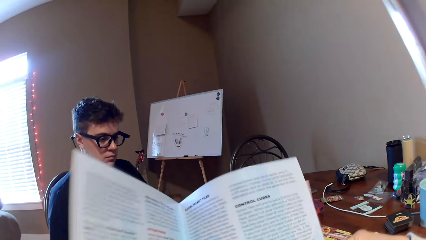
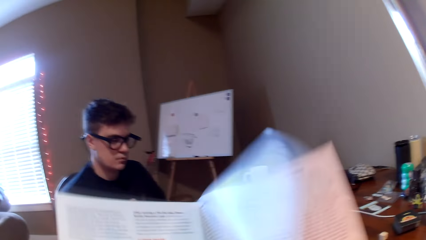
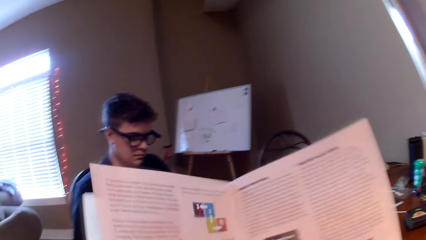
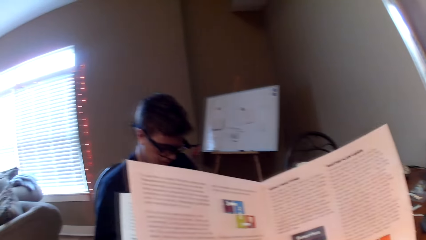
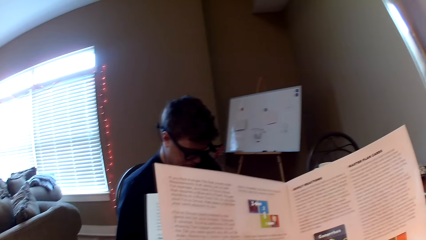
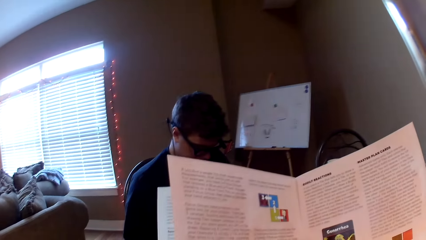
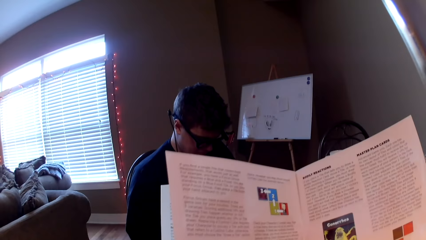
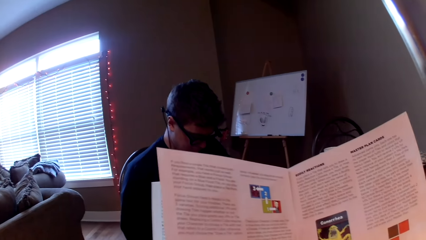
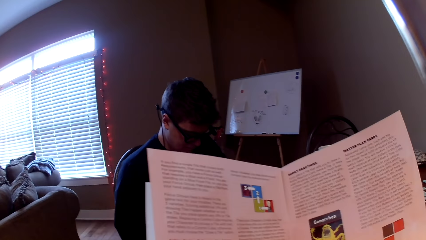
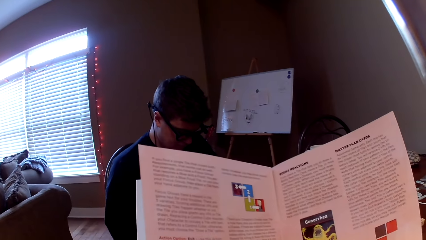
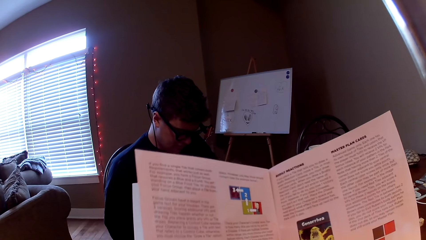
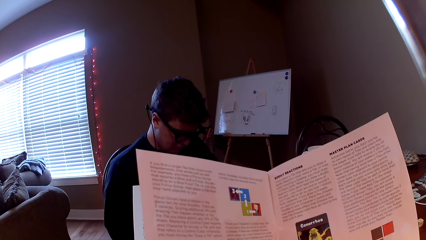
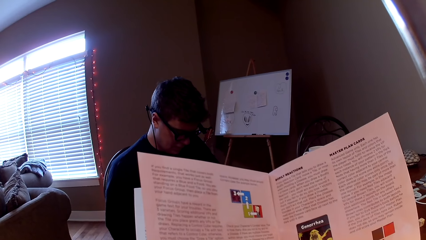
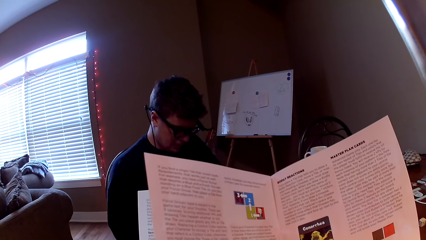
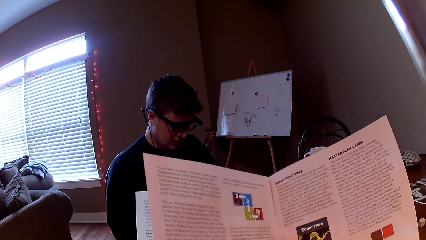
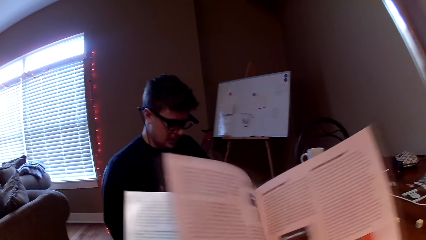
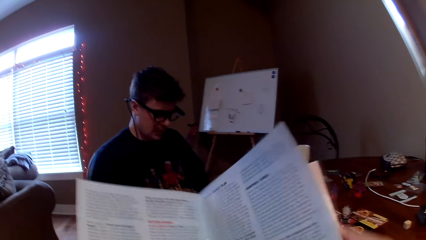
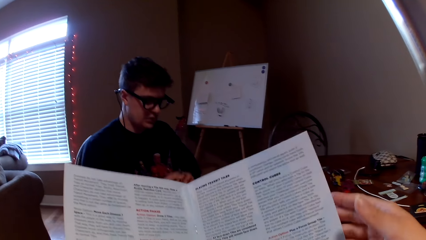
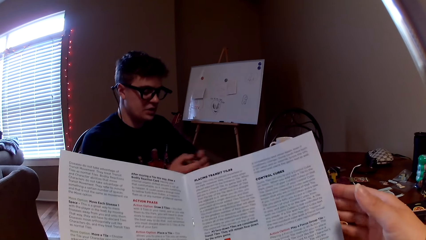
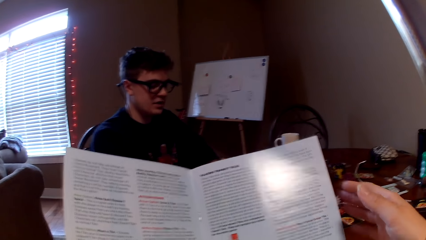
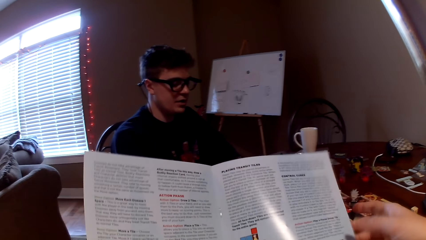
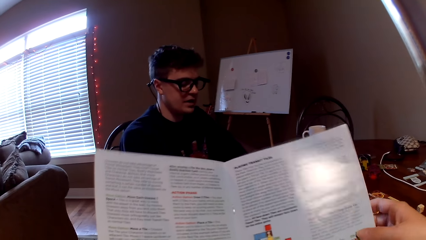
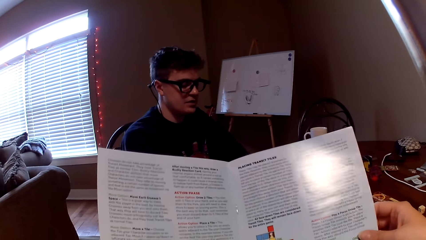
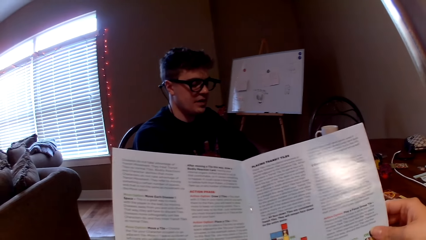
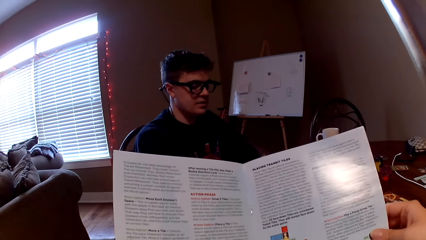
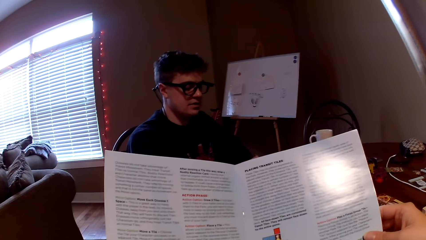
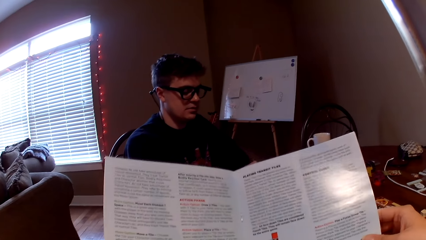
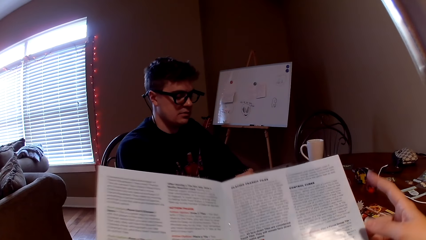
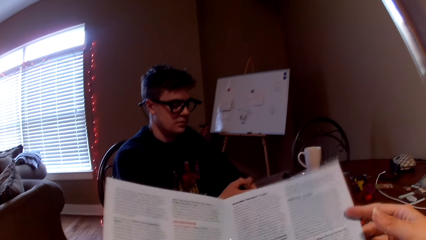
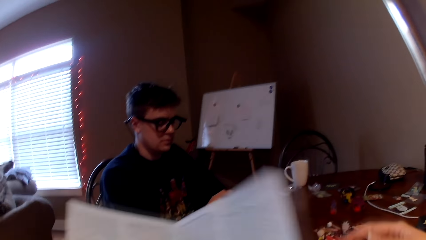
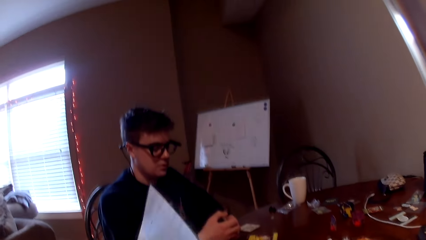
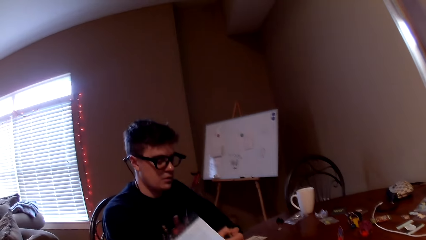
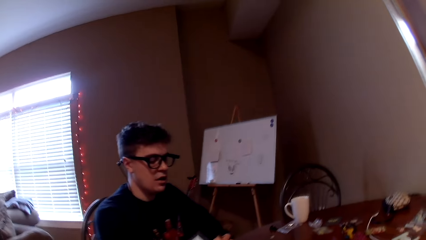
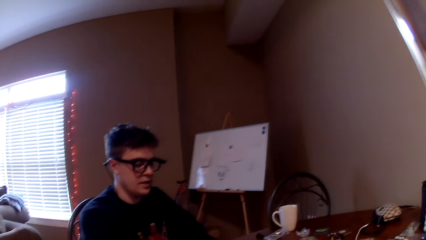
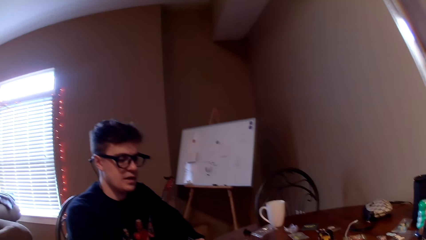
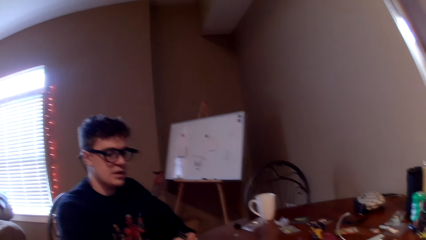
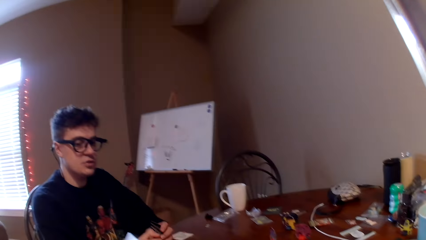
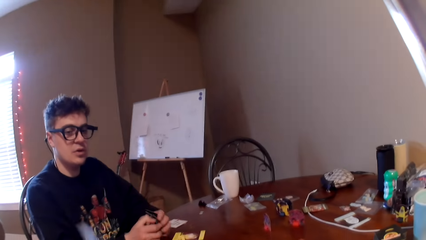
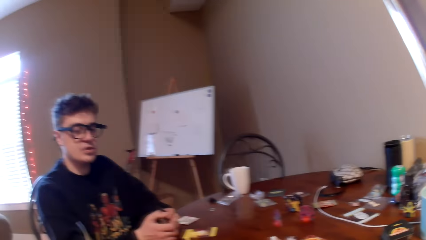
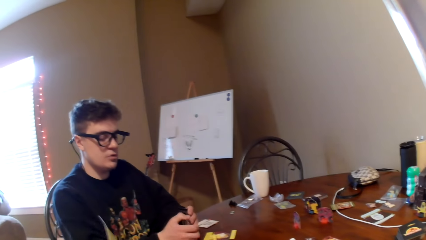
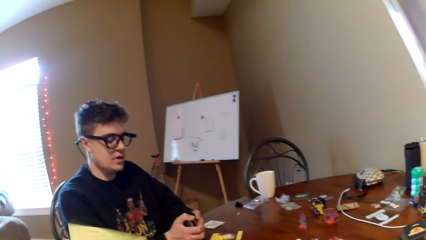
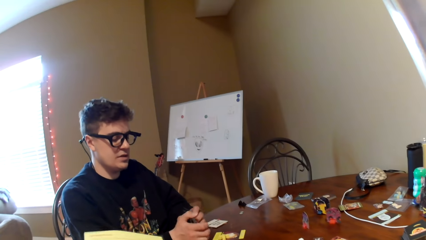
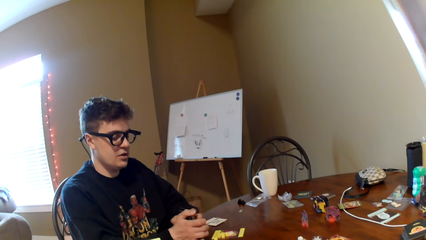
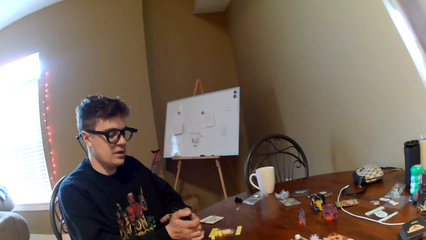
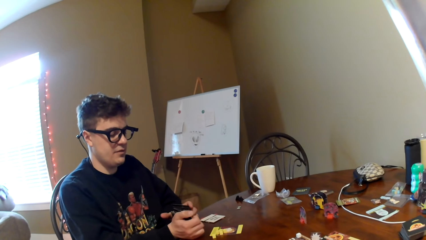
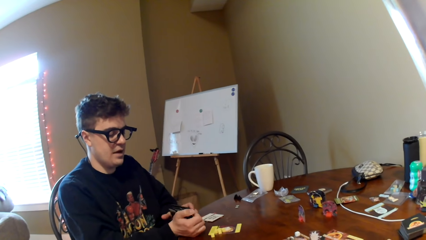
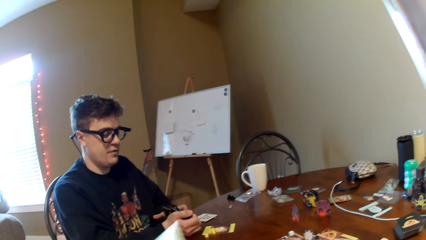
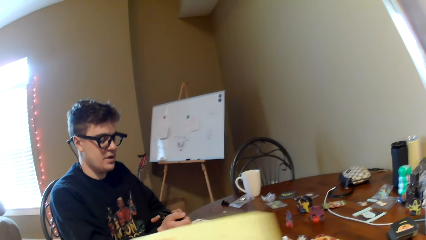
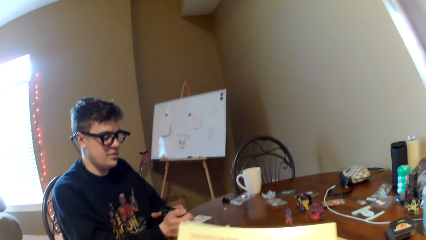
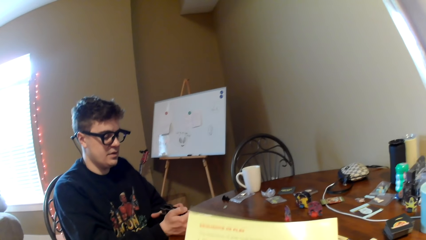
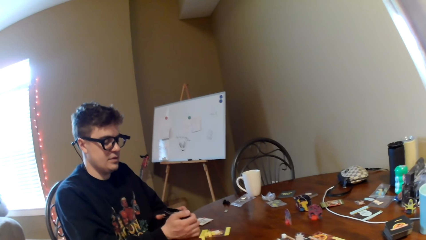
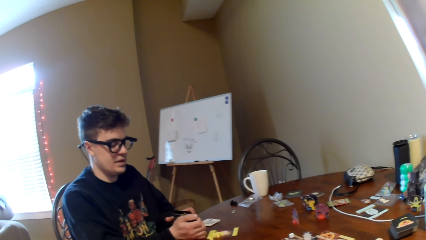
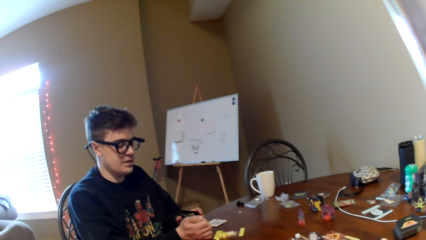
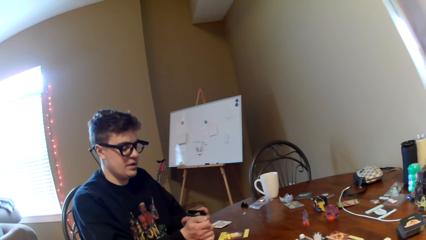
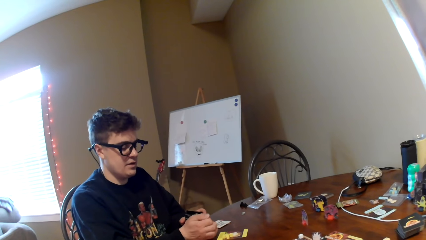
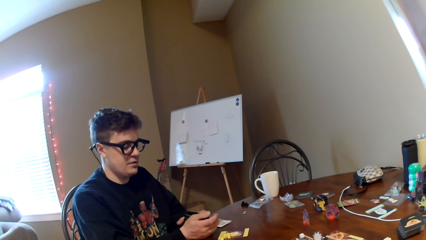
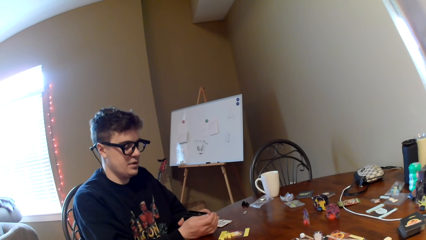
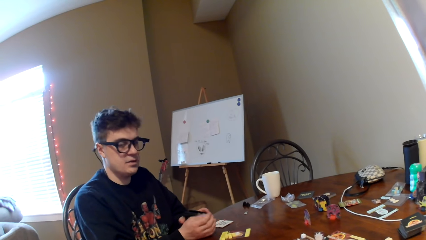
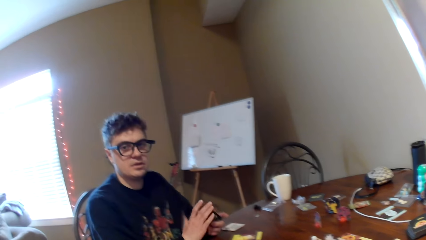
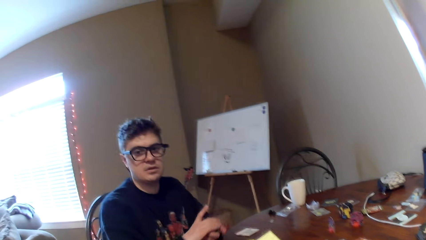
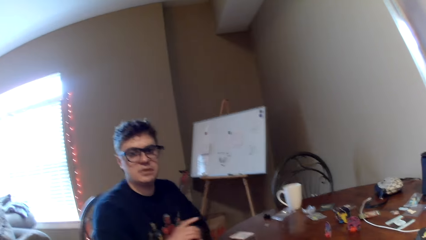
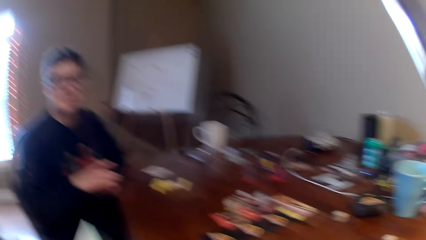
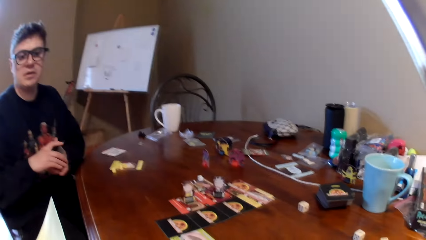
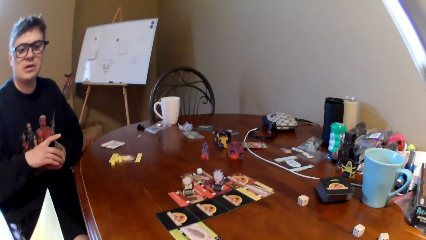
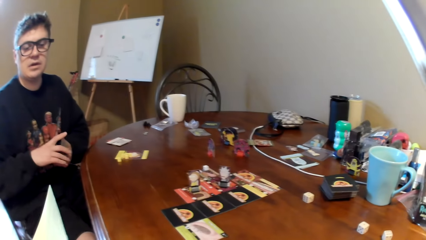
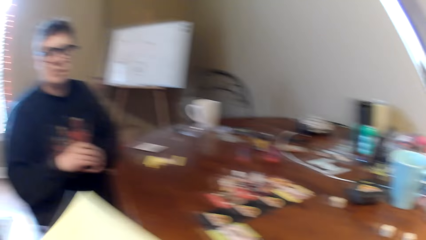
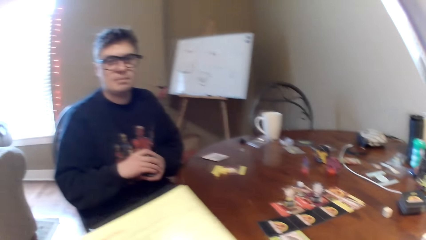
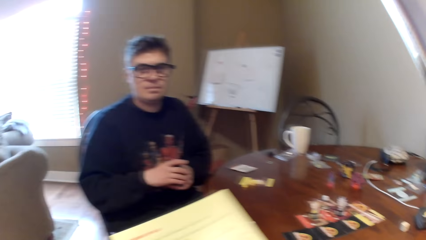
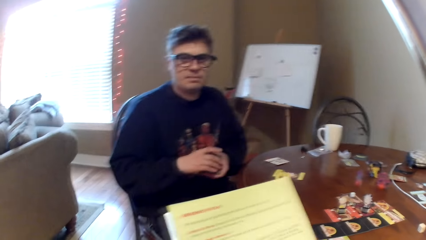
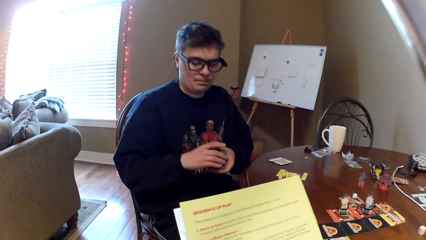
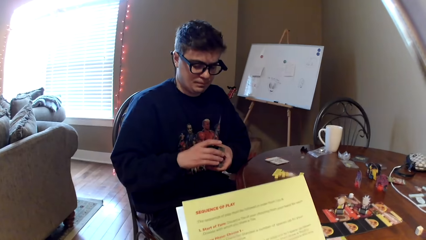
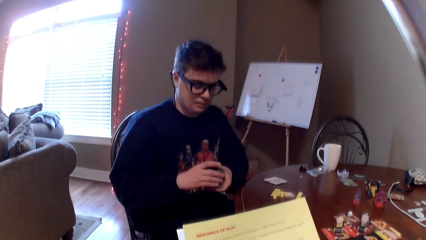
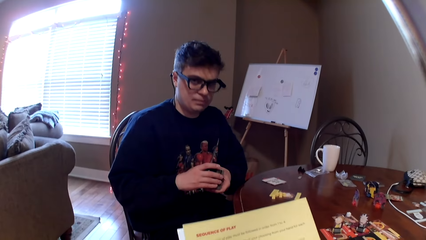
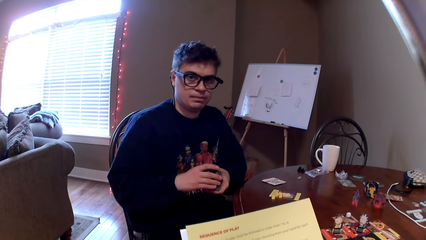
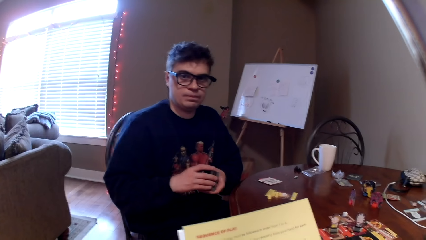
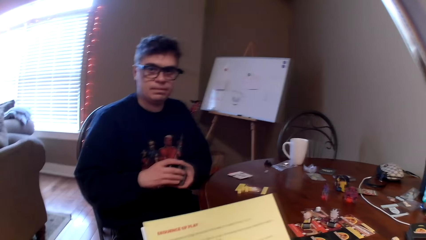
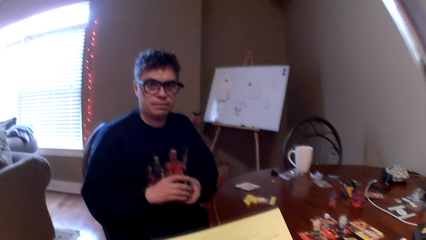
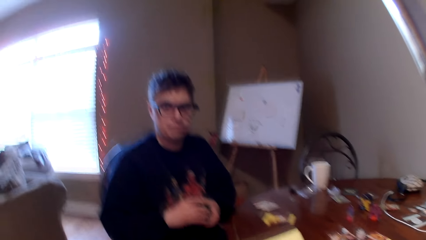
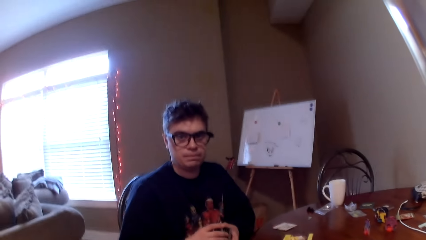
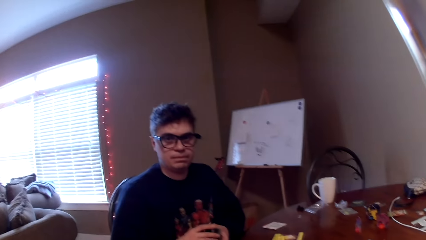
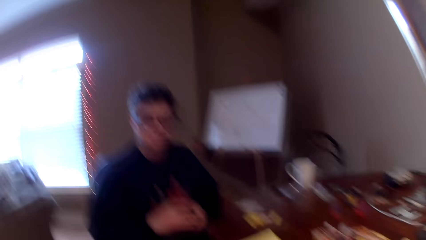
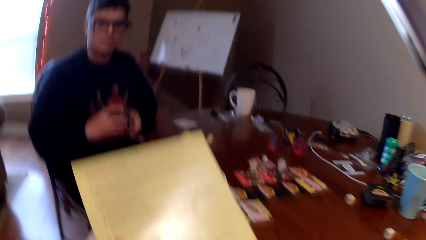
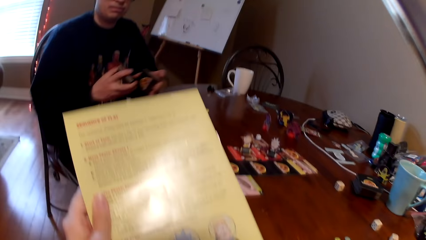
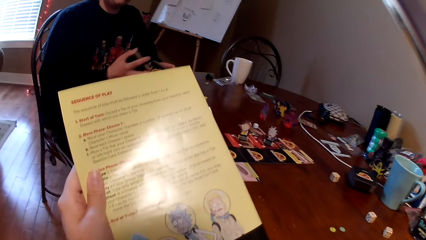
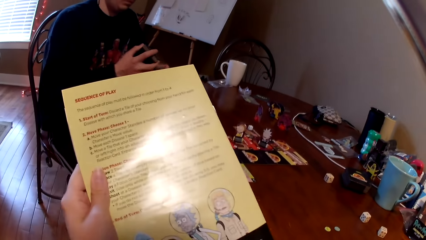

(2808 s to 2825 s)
The camera wearer looks at the booklet. They flap the booklet. A man talks to the camera wearer. The camera wearer responds to the man. They look at the man. They look around. They respond to the man. They read the book.
